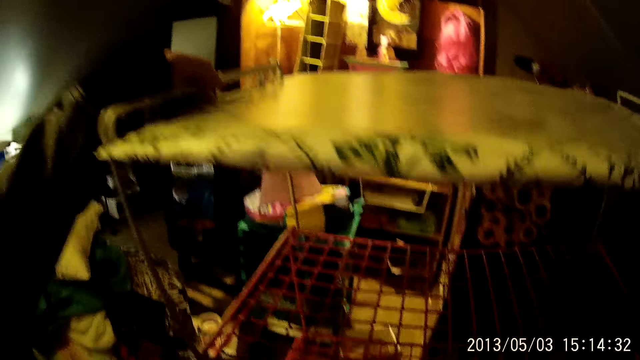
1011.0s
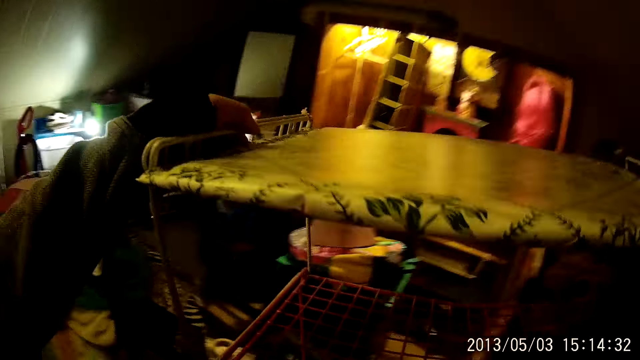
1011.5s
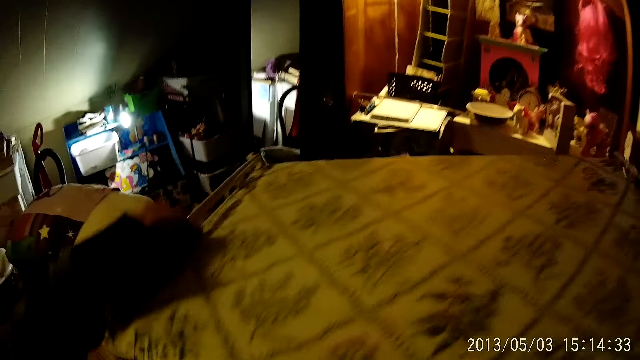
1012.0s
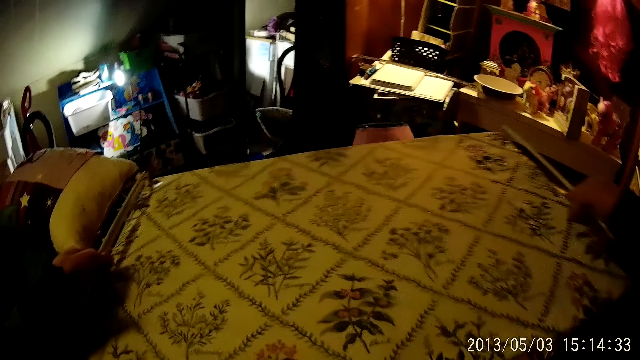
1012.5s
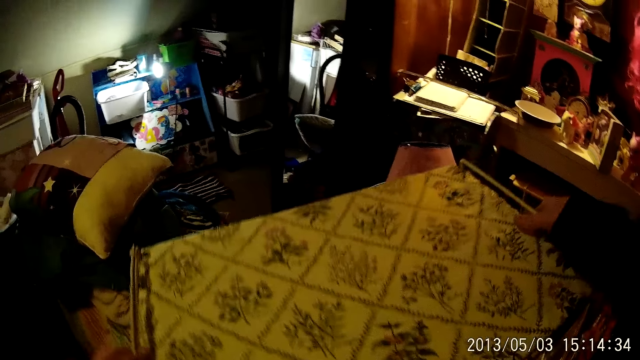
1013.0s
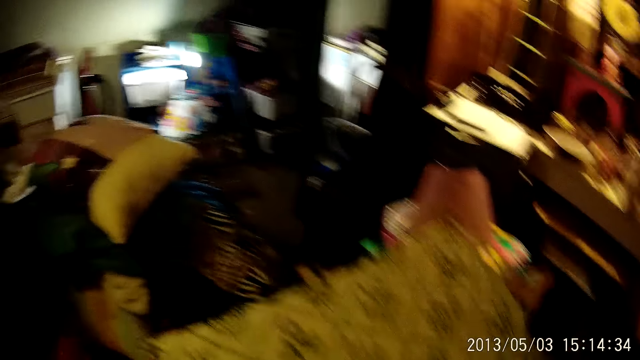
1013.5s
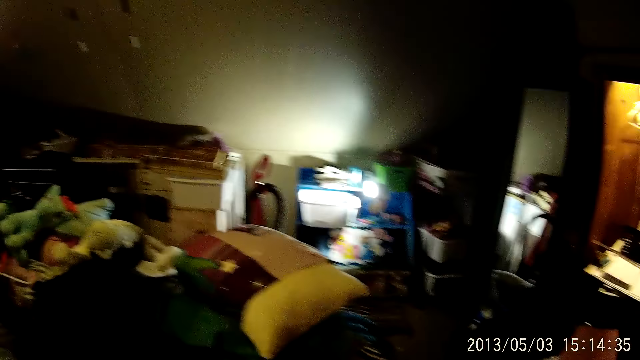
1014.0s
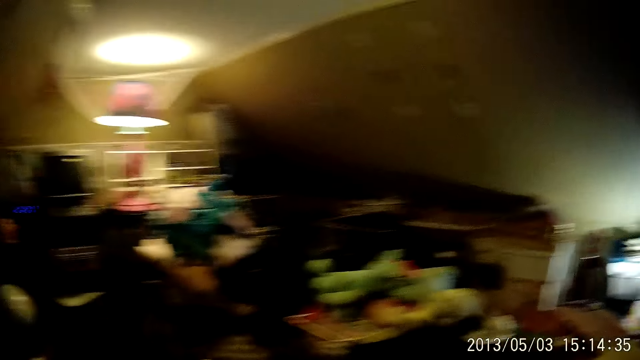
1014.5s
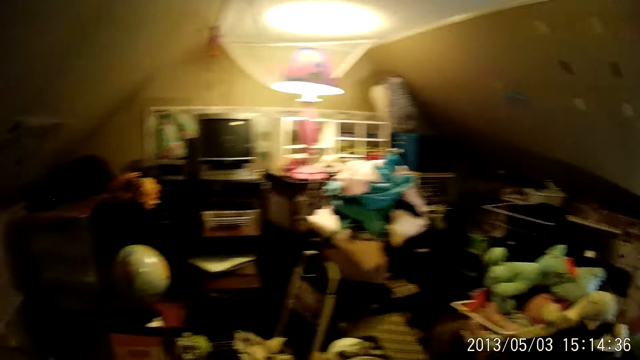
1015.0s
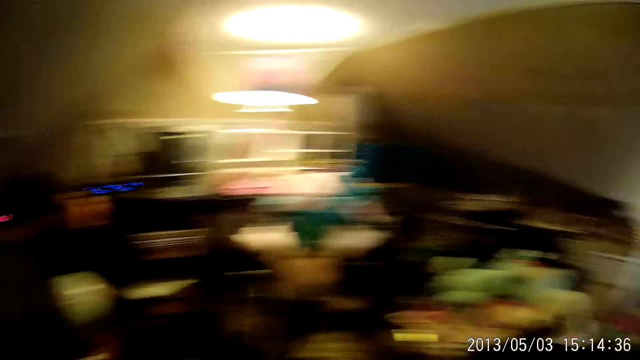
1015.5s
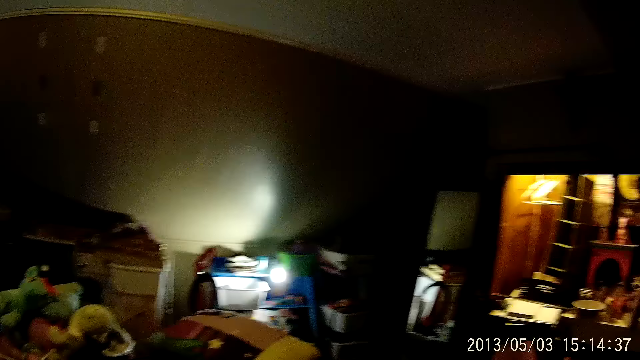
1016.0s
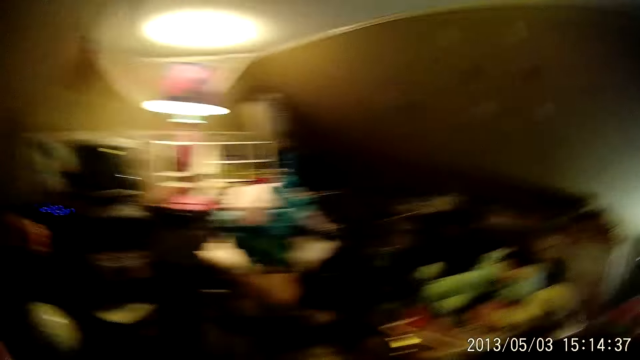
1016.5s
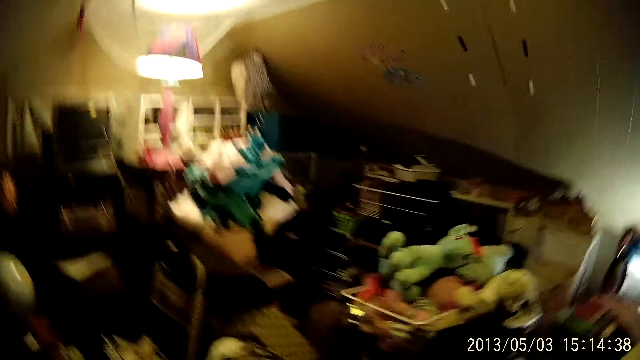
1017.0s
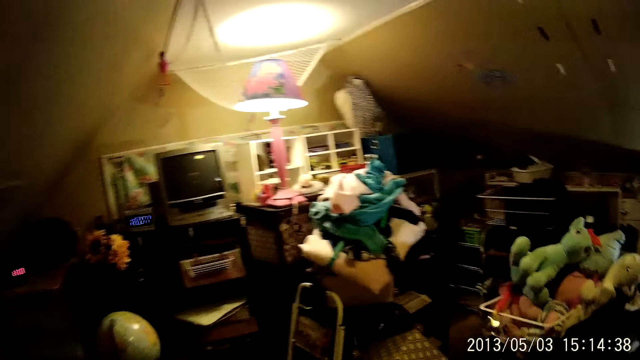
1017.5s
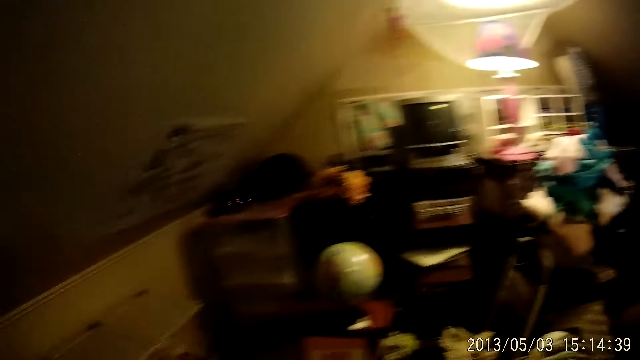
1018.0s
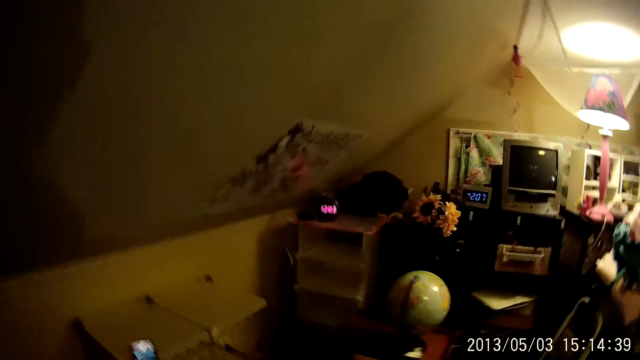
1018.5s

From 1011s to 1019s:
The camera wearer drops the metal rack on the floor with both hands.

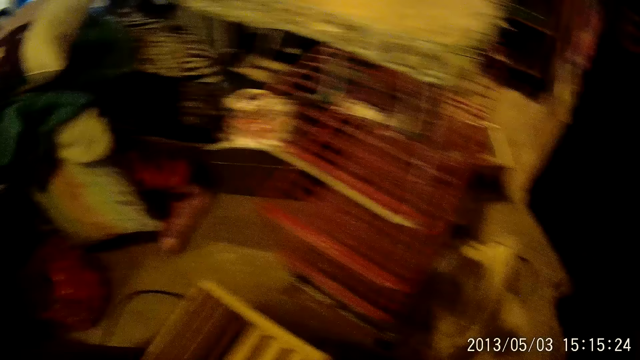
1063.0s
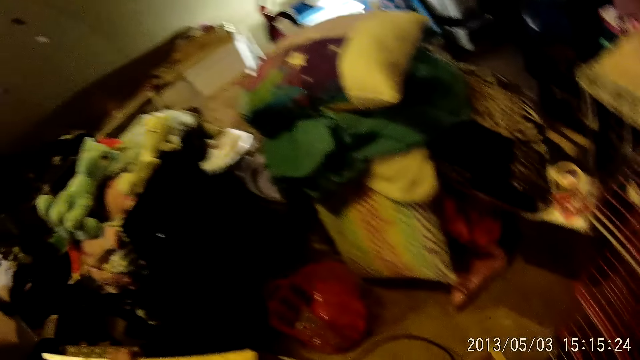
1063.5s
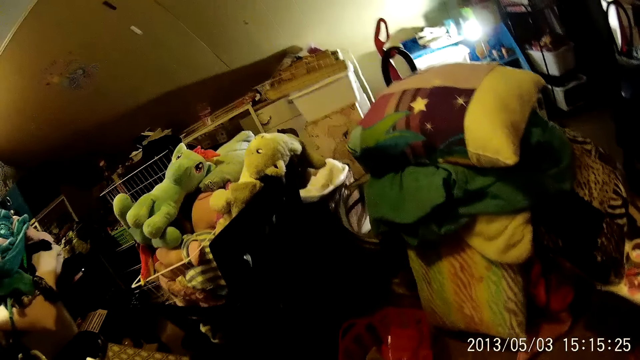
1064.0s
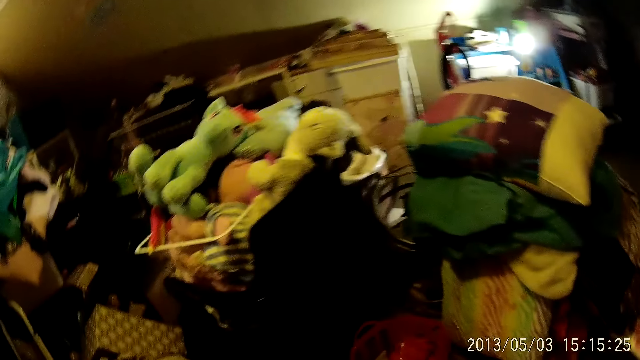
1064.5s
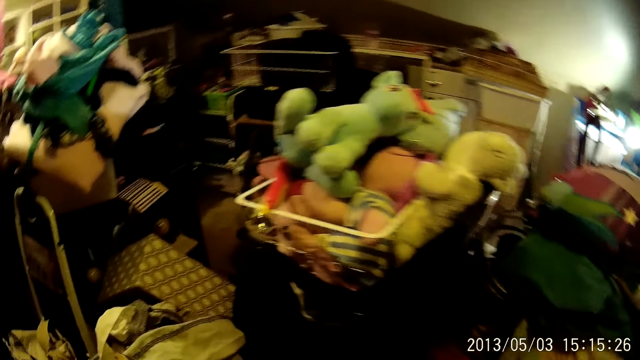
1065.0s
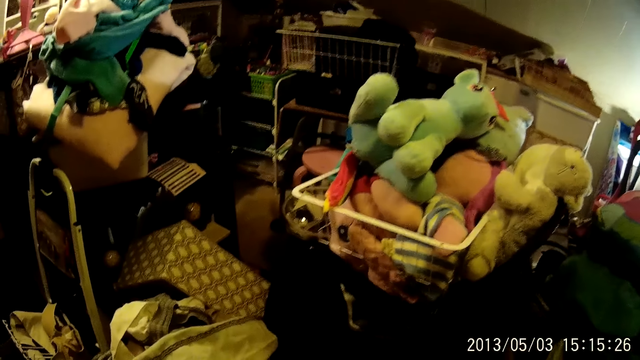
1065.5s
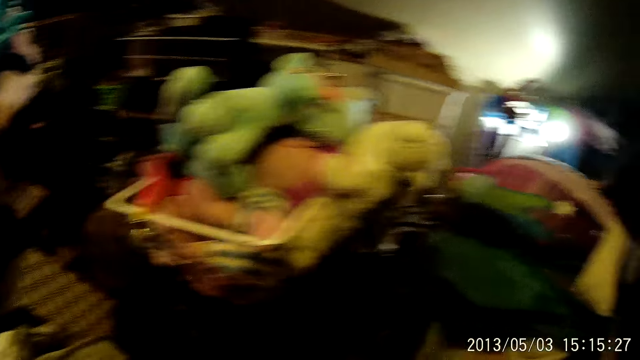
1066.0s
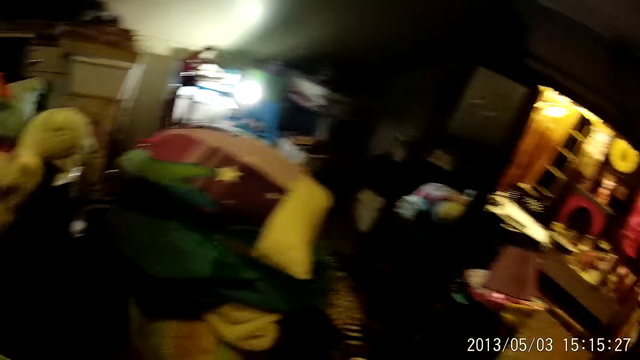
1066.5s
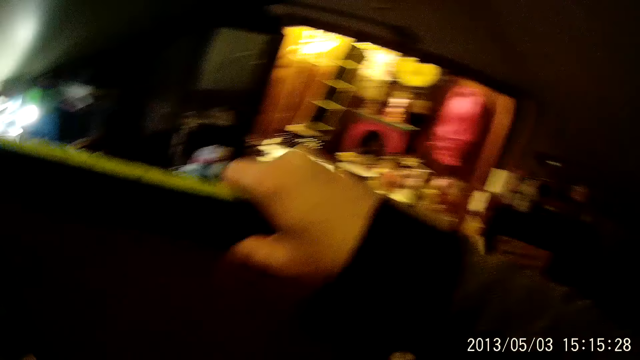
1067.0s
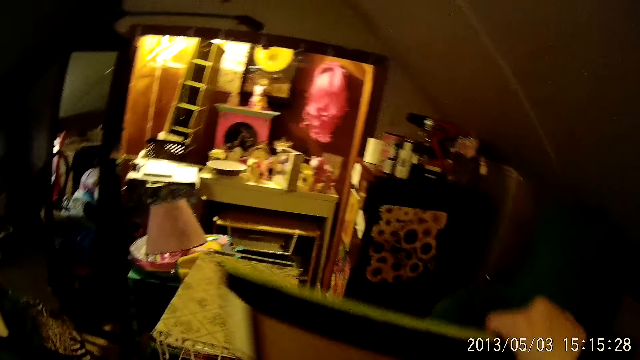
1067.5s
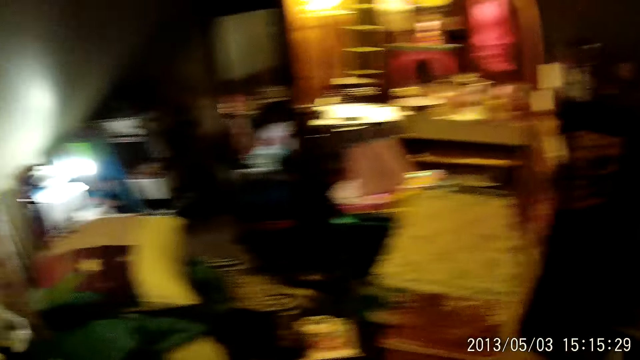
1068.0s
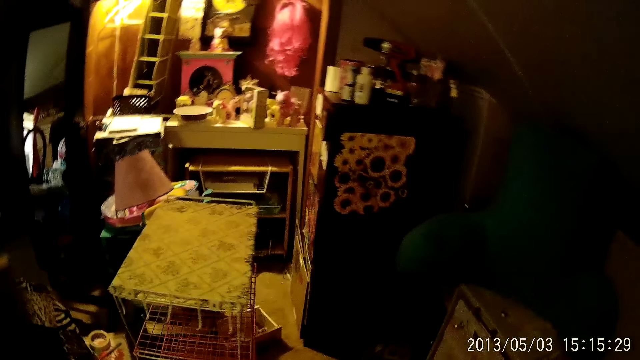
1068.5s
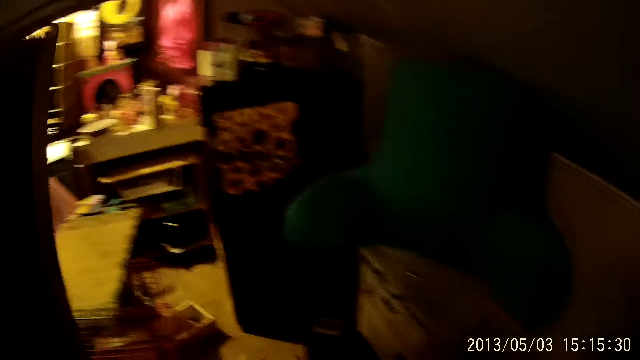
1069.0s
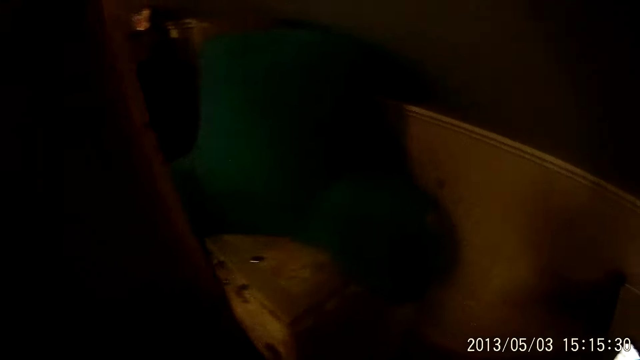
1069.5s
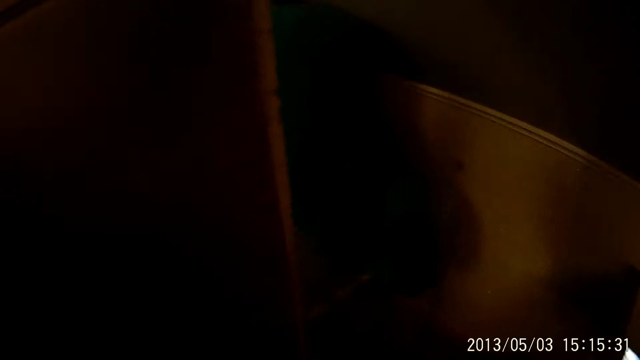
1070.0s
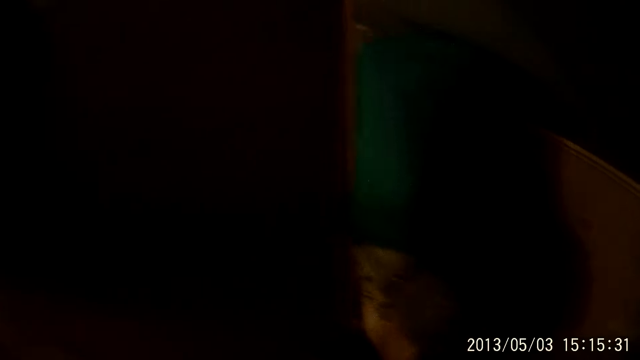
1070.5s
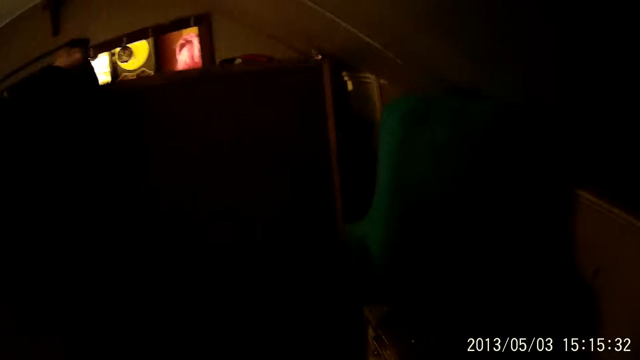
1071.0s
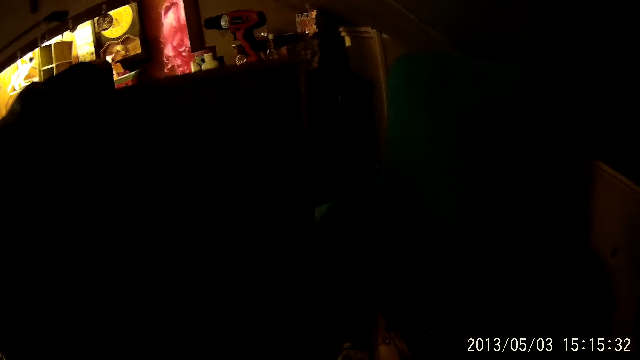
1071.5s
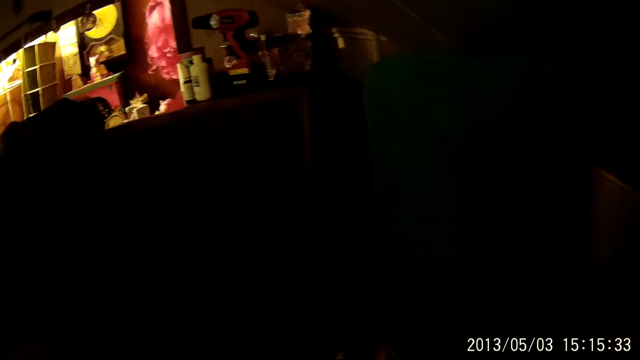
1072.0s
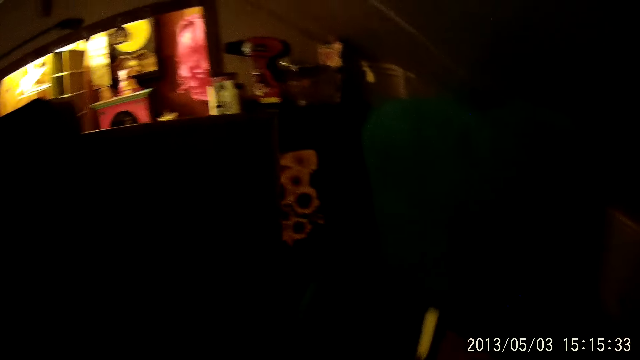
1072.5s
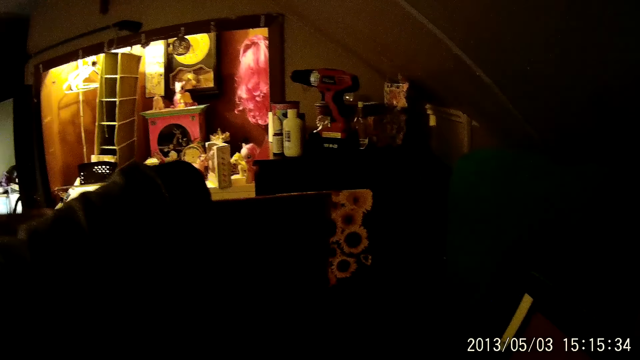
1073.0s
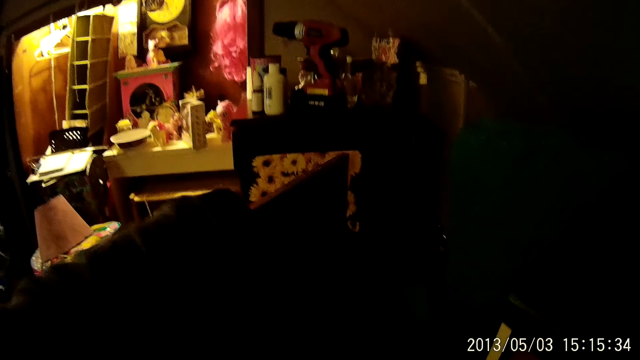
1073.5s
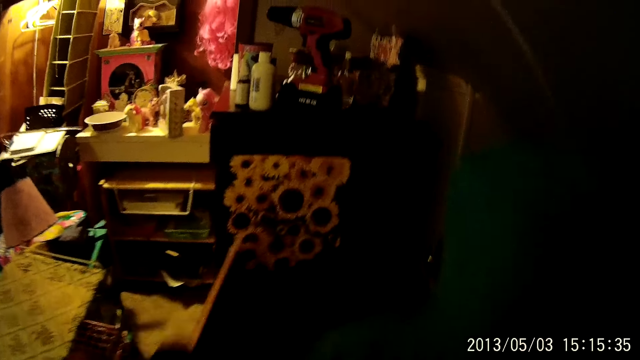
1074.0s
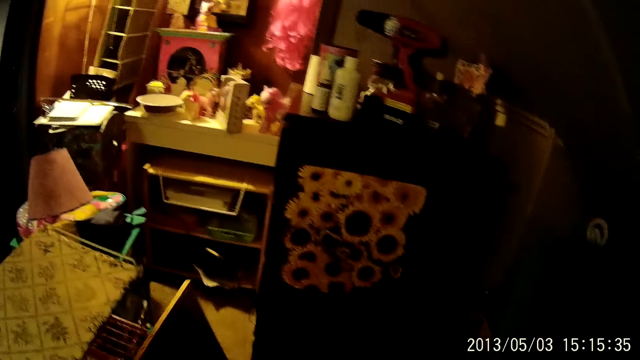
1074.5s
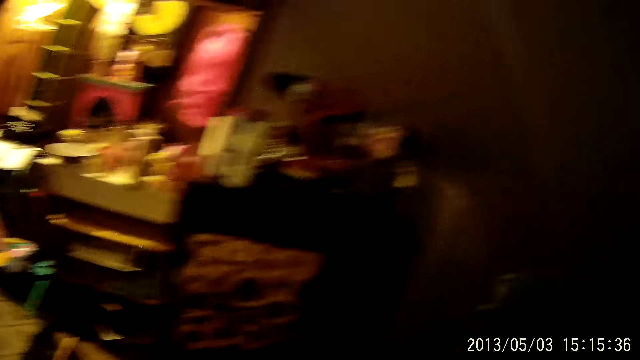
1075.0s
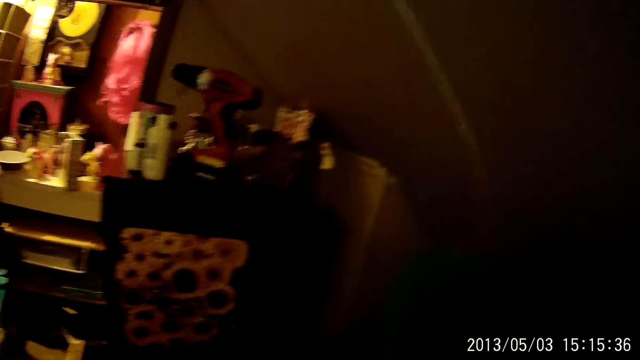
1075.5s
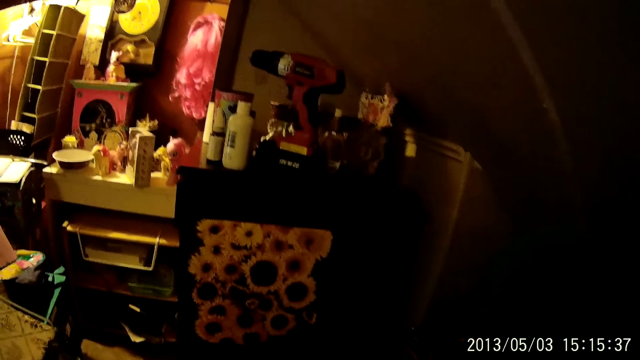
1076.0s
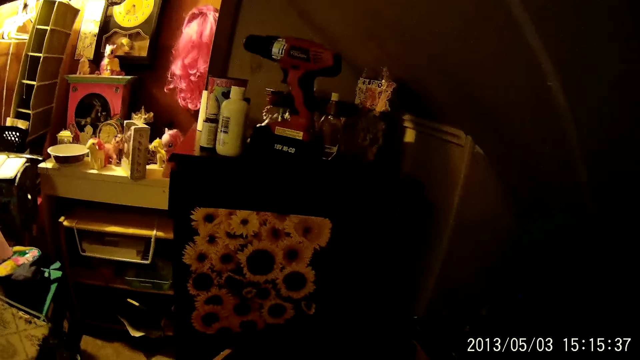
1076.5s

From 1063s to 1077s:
The camera wearer carries a board. She picks a piece of wood from the floor with her right hand. She drops the piece of wood on the floor with her right hand. She picks the piece of wood from the floor with her left hand. She drops the piece of wood on the floor with her left hand.
